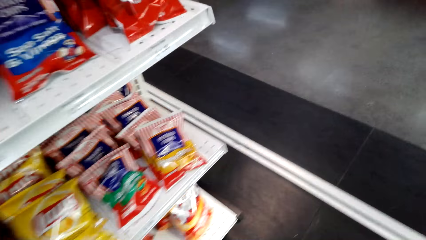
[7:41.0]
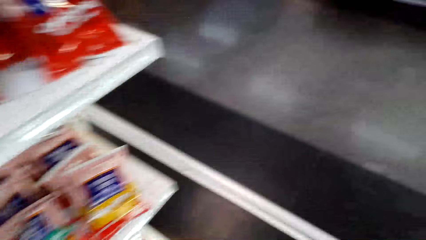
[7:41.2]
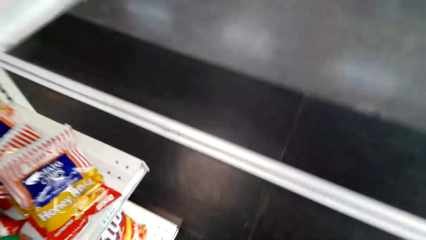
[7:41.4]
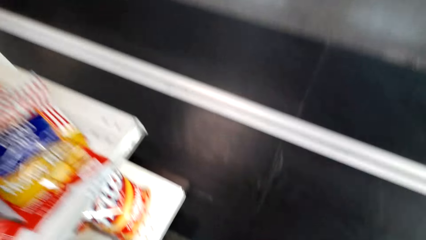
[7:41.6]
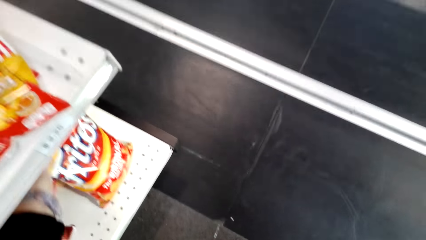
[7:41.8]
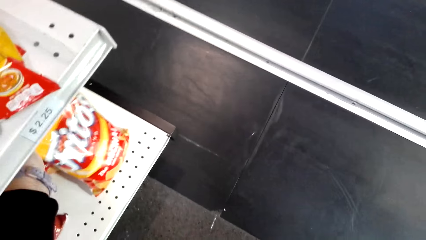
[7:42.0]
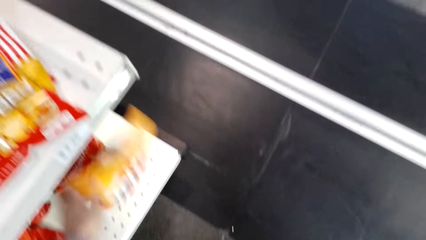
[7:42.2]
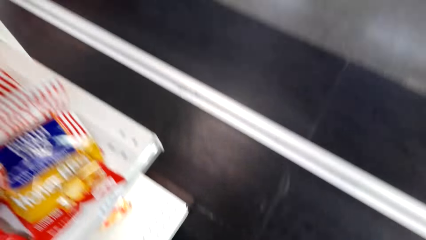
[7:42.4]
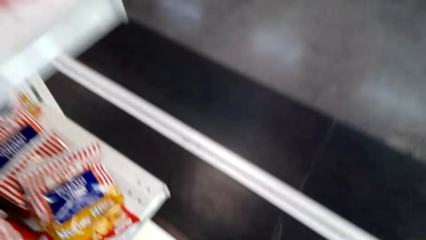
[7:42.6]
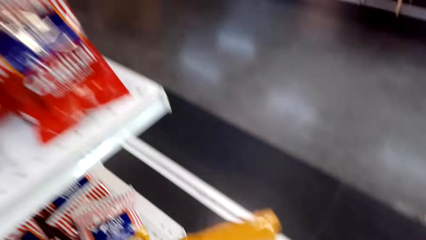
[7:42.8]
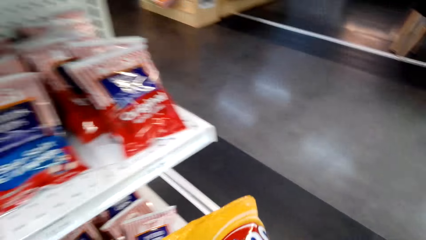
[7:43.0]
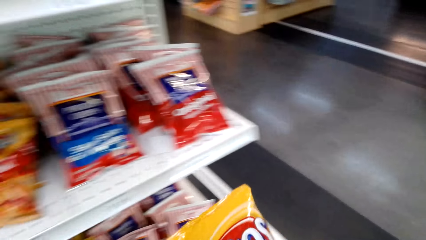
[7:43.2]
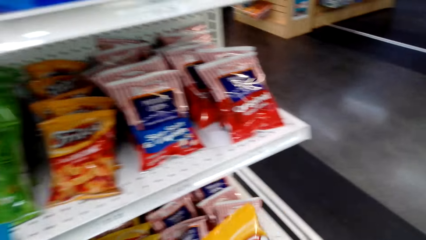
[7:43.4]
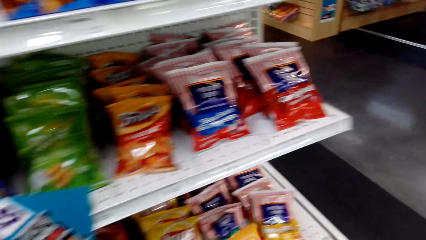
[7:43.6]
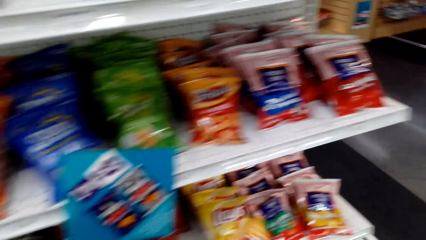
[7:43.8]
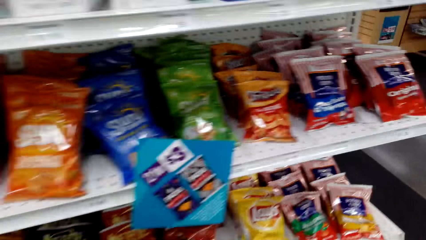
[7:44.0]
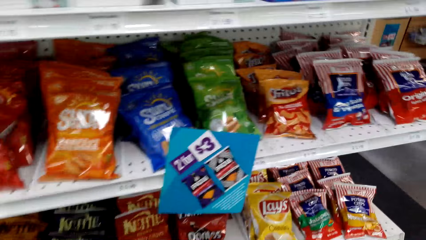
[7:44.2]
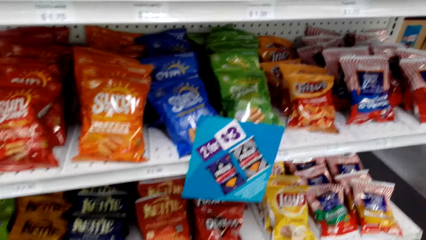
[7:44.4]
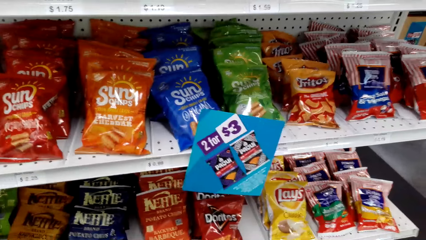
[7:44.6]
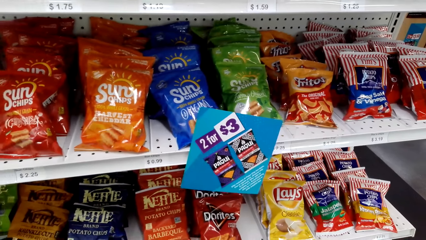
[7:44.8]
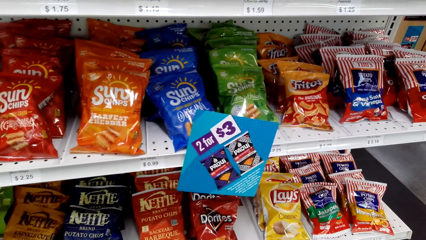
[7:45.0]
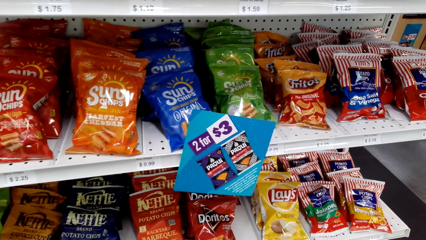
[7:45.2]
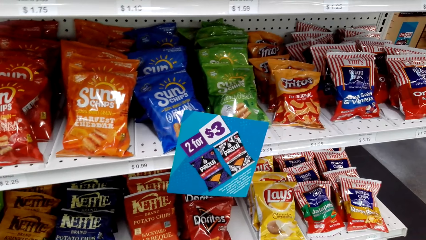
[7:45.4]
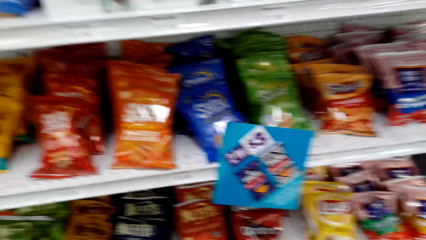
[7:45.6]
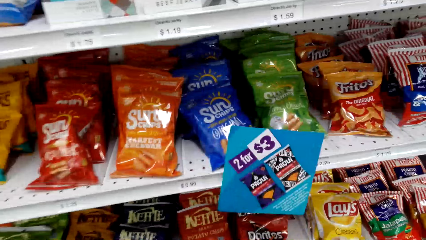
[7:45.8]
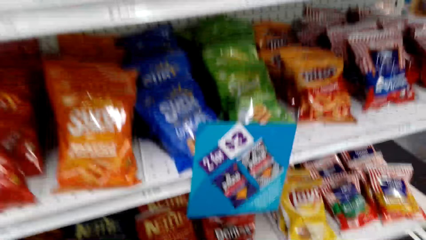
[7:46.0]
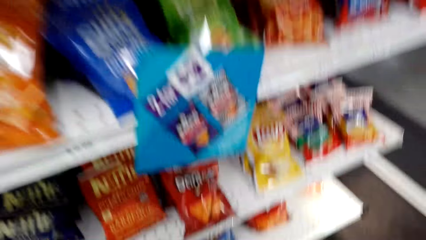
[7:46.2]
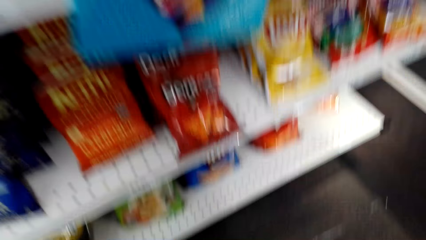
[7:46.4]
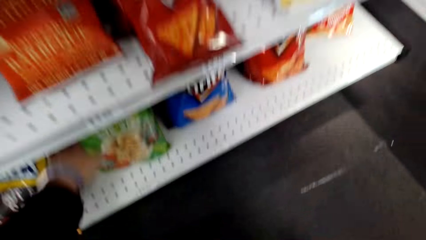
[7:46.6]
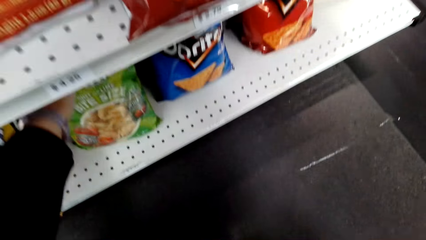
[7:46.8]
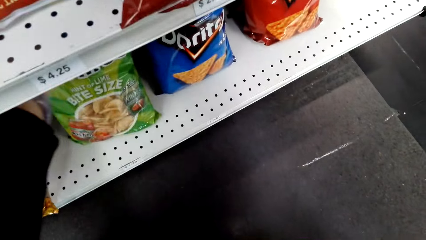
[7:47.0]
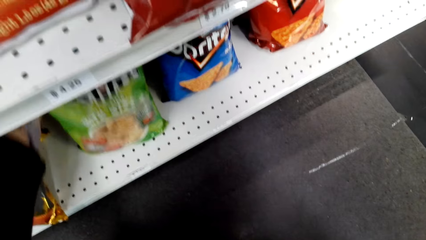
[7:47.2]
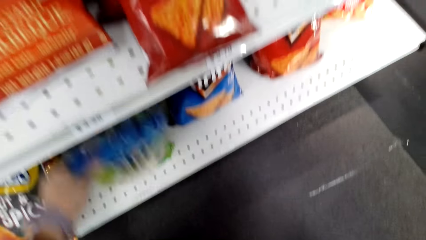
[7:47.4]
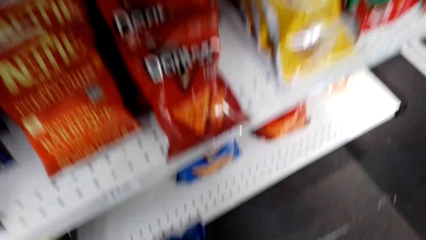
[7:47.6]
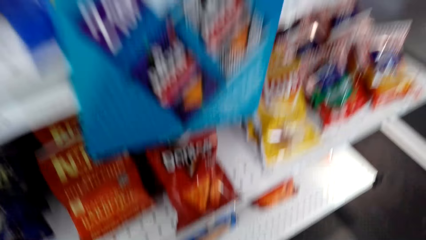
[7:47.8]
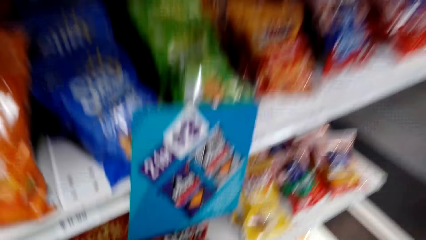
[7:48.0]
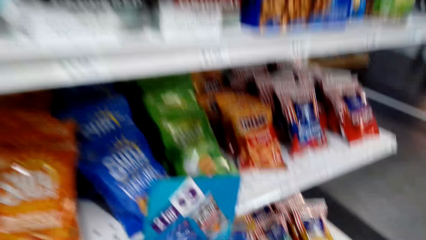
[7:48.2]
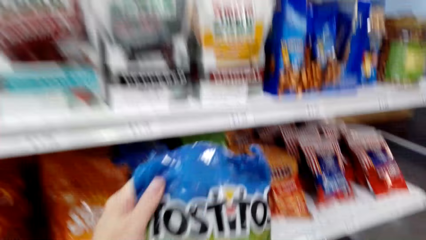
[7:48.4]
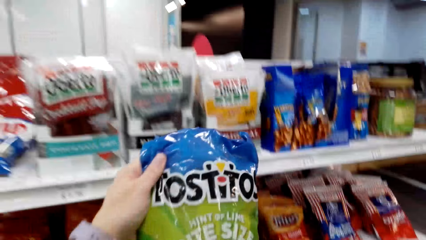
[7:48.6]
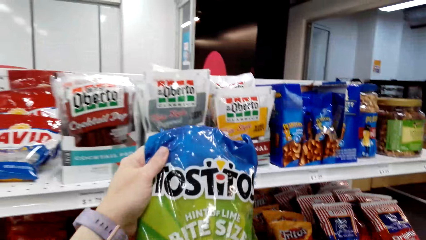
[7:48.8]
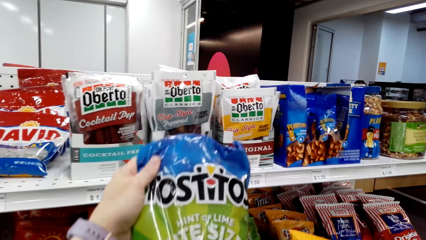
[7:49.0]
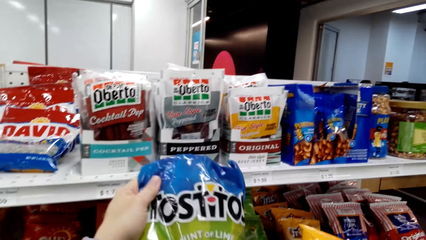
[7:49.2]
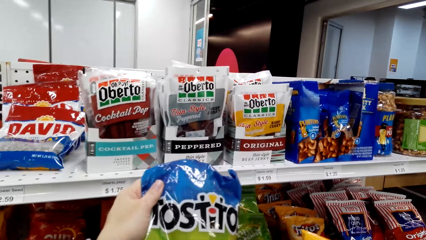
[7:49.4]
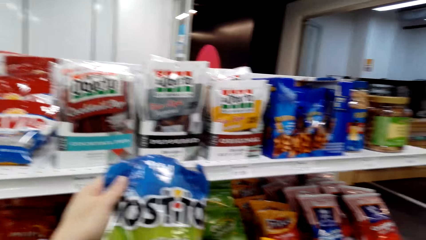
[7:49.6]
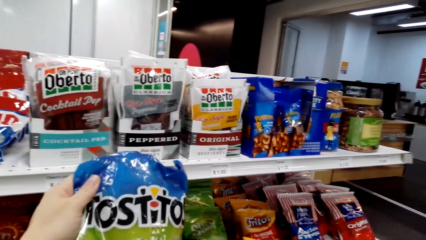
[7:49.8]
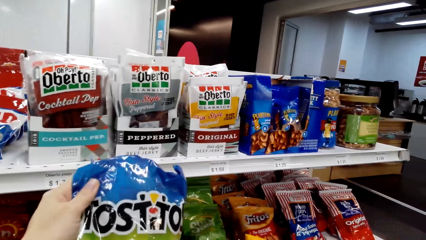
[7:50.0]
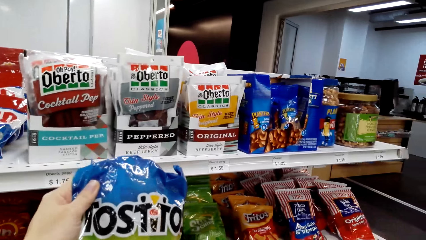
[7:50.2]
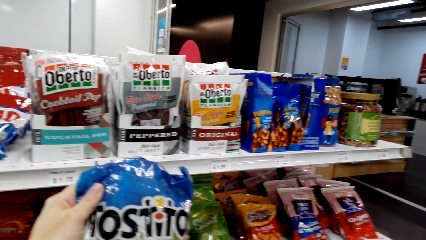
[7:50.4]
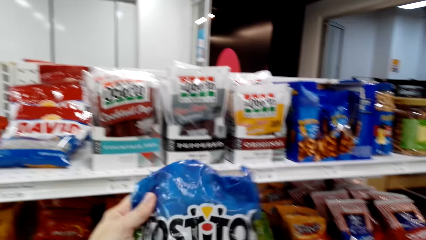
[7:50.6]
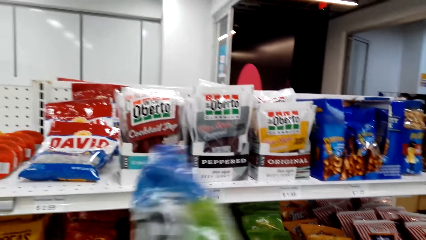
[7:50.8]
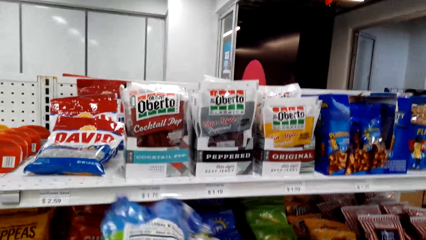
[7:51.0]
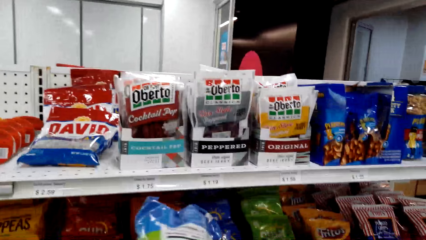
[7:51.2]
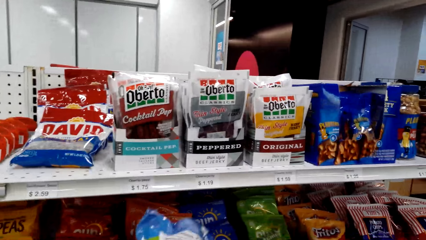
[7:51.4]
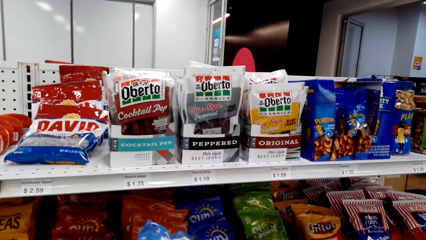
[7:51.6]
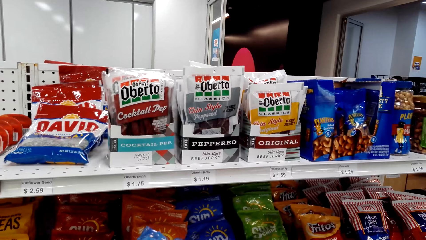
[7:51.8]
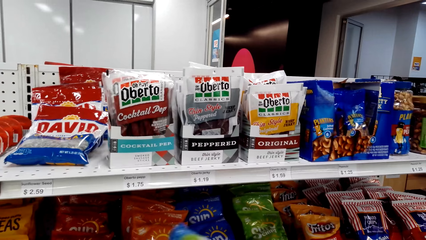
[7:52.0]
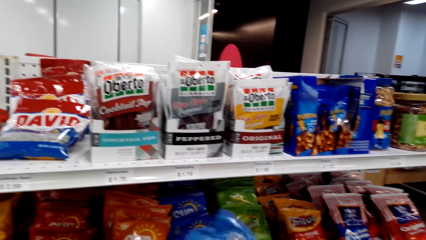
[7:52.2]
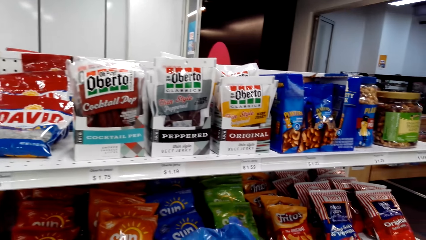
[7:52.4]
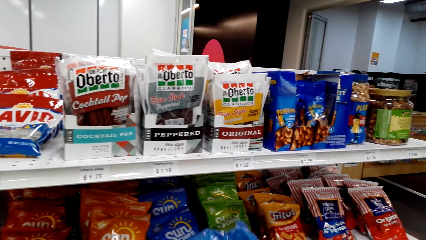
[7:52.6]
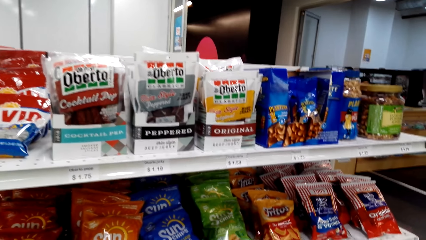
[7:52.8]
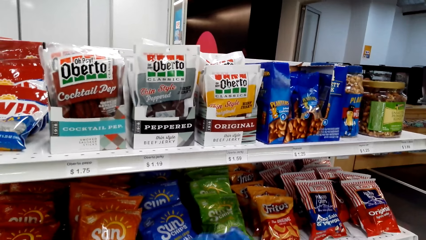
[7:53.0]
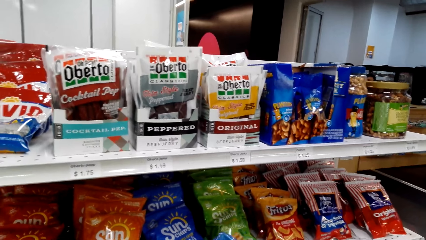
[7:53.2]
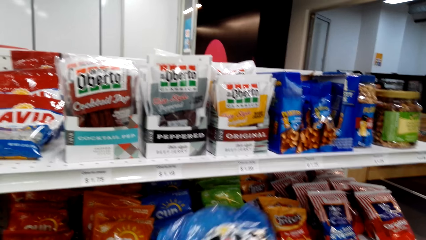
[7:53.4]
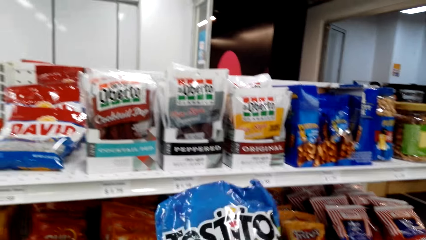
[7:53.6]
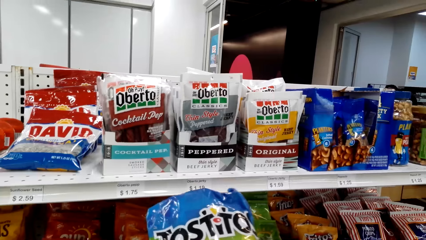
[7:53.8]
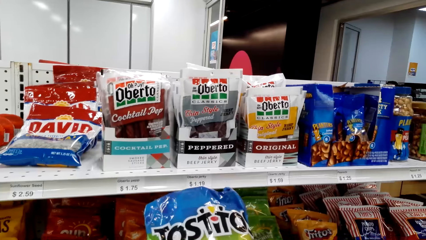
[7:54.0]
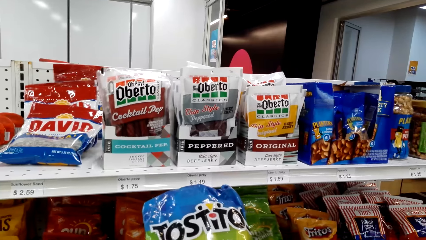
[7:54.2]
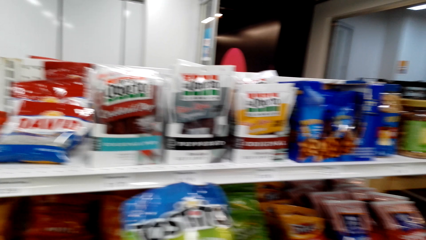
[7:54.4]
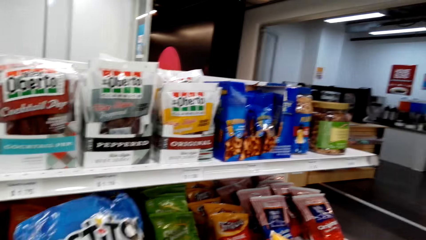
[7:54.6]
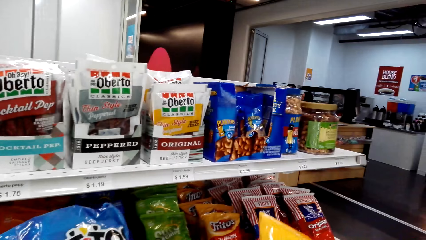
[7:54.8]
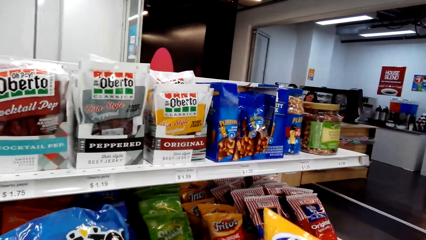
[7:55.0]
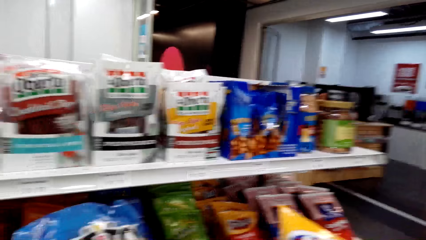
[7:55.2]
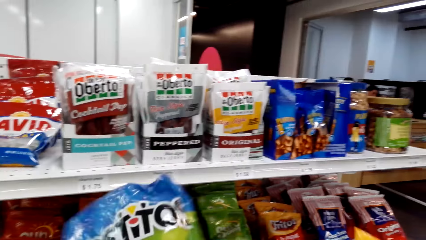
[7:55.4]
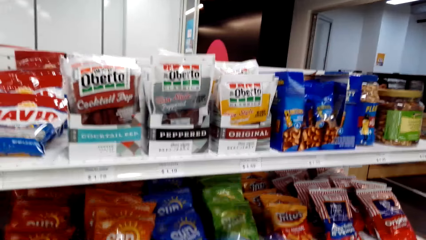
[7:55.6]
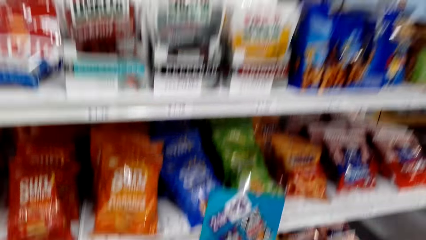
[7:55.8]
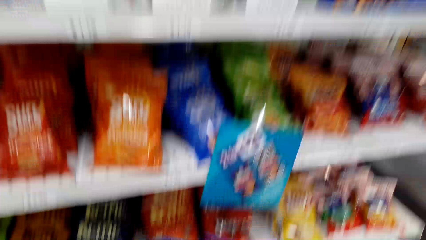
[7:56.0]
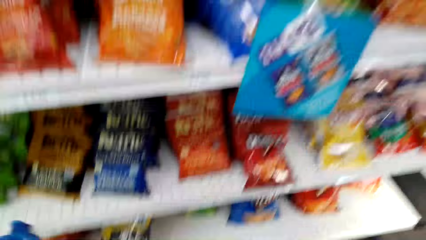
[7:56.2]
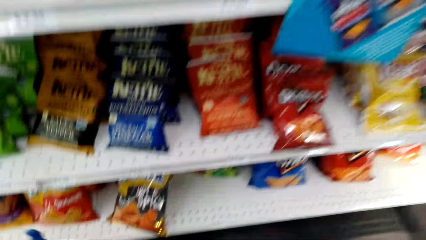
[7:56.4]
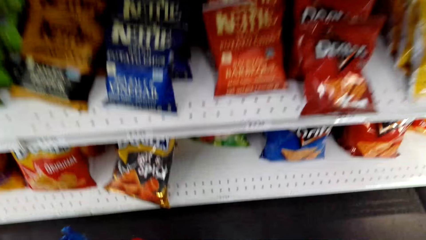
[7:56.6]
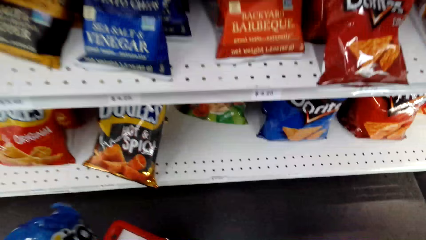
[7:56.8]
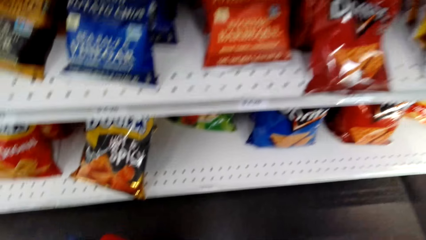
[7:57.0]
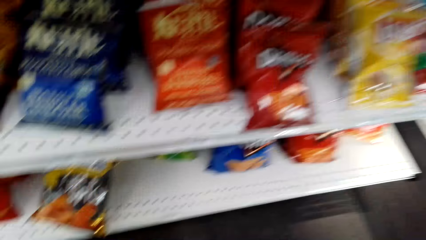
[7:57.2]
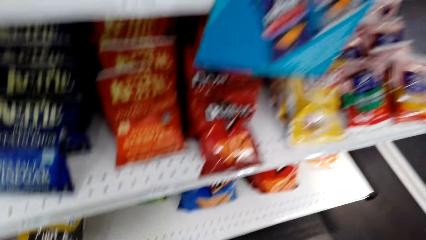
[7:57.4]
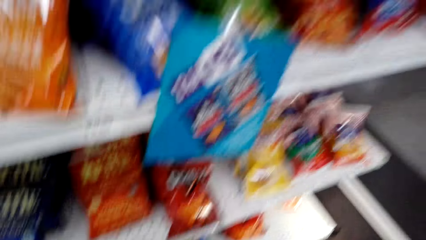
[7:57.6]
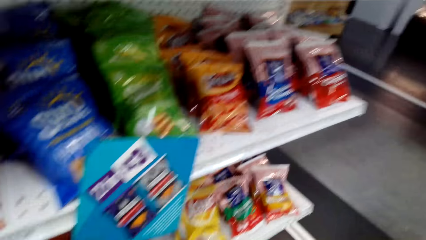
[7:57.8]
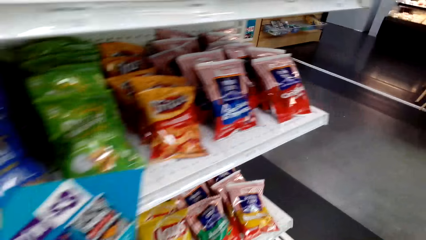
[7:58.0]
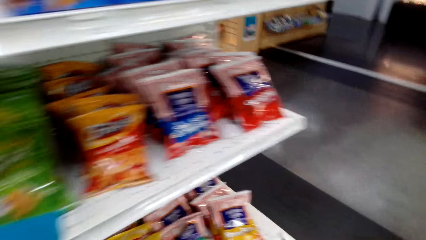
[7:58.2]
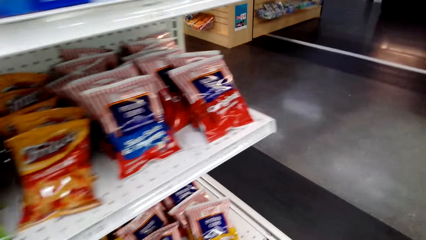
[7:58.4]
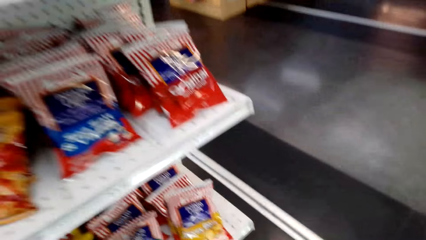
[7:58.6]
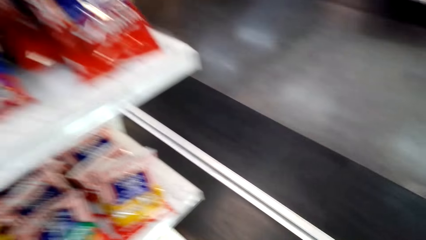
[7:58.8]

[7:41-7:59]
The camera wearer picks up a yellow packet of something. They pick up a blue Tostitos snack pack. They stare at the Tostitos snack pack. They turn the Tostitos snack pack. They turn it again. They lift the Tostitos snack pack. They drop the Tostitos snack pack.
